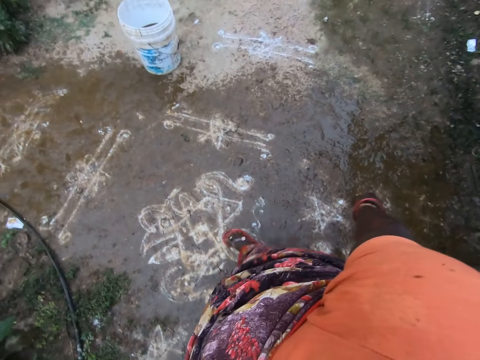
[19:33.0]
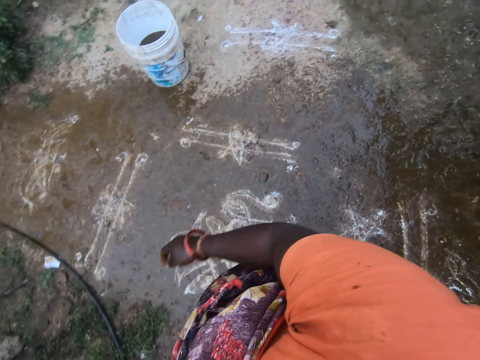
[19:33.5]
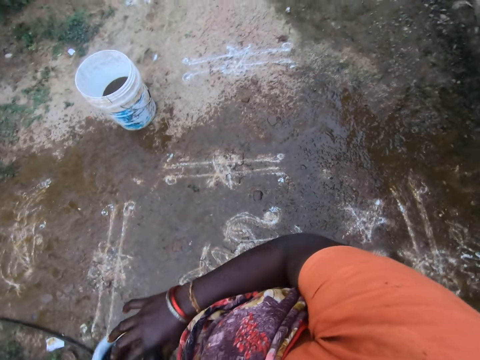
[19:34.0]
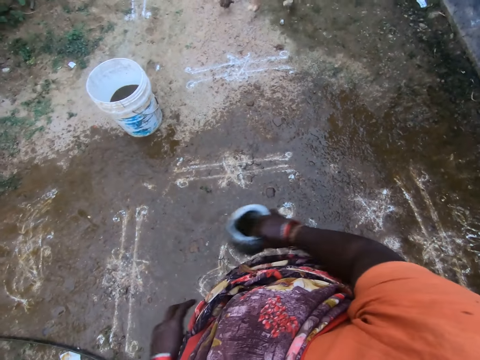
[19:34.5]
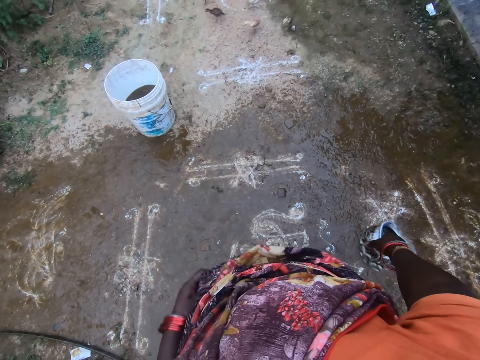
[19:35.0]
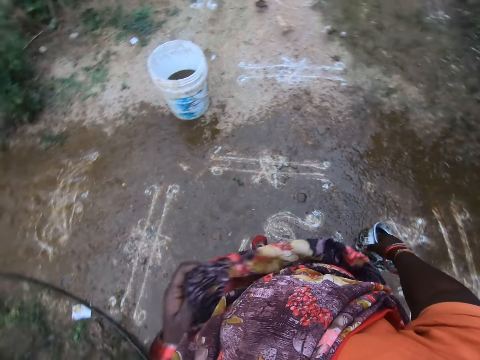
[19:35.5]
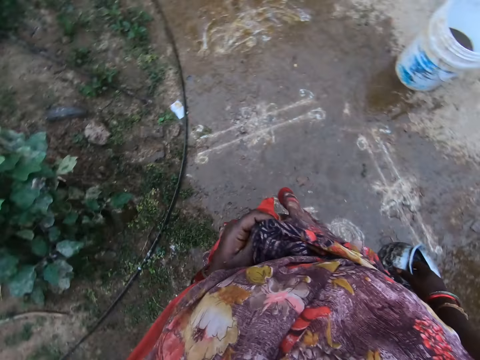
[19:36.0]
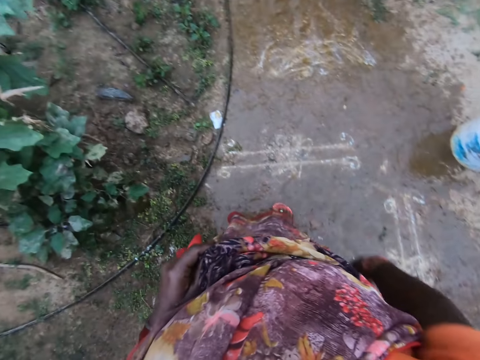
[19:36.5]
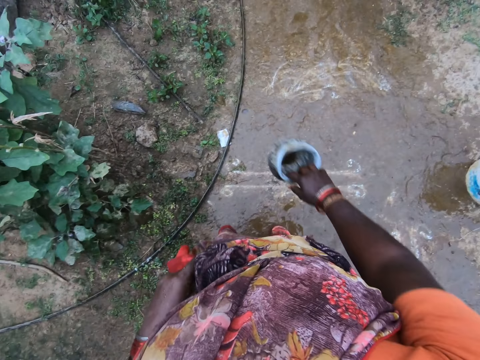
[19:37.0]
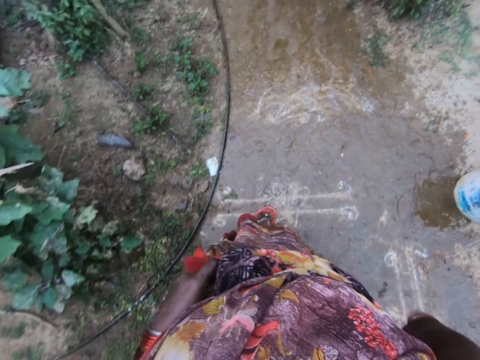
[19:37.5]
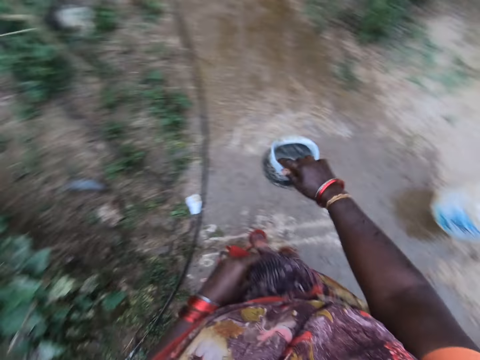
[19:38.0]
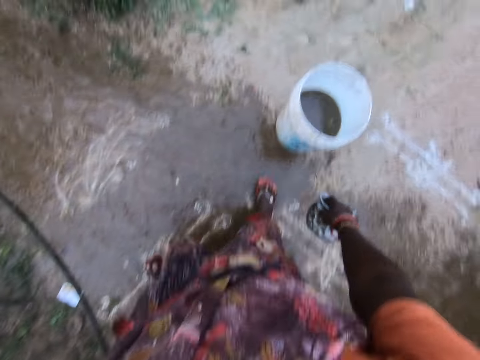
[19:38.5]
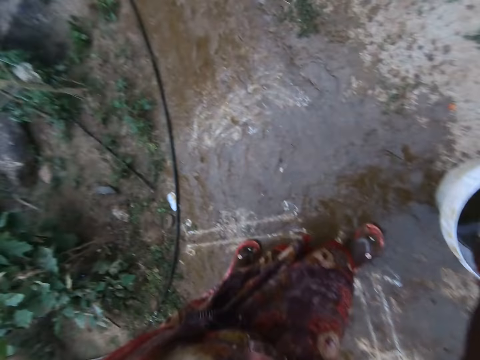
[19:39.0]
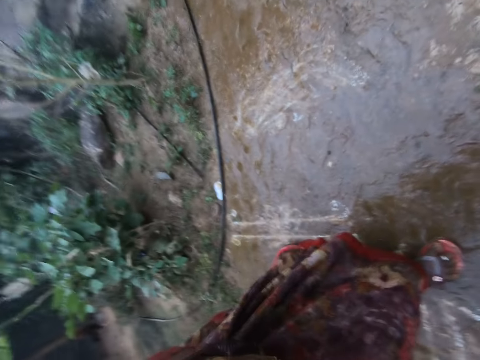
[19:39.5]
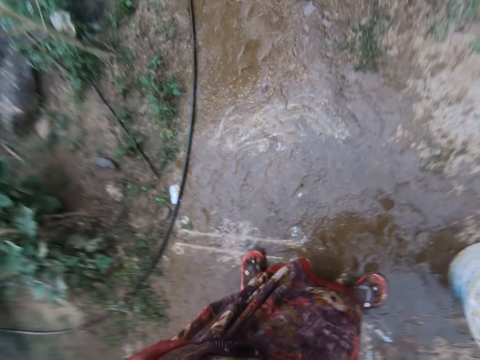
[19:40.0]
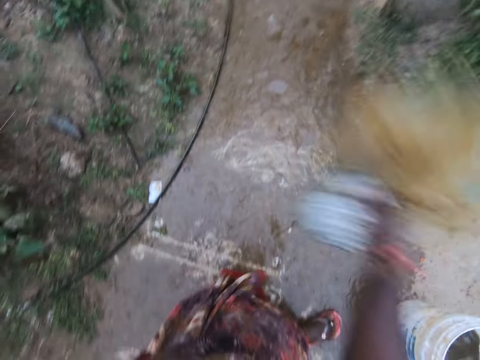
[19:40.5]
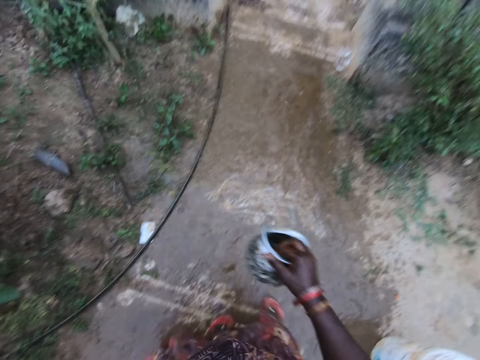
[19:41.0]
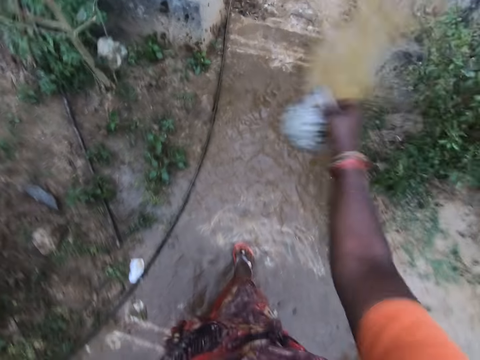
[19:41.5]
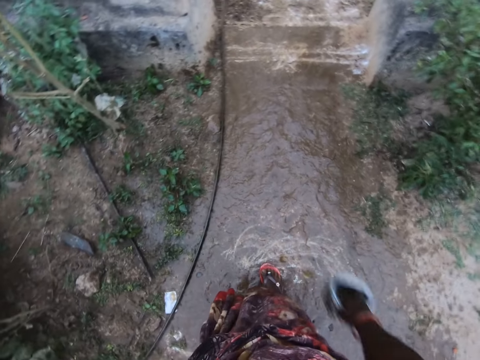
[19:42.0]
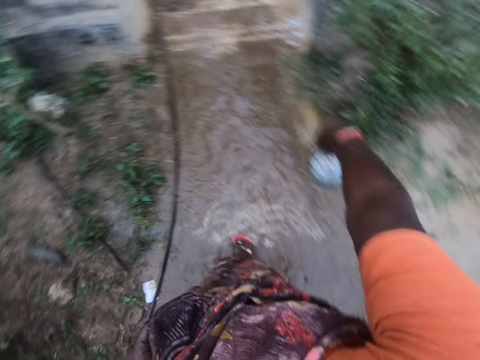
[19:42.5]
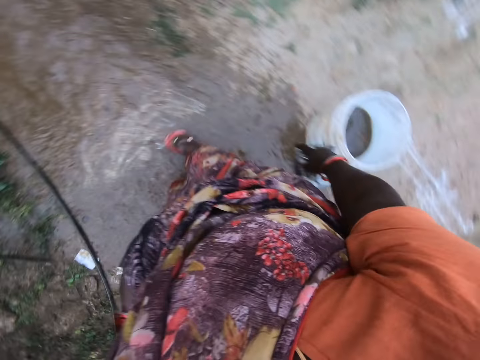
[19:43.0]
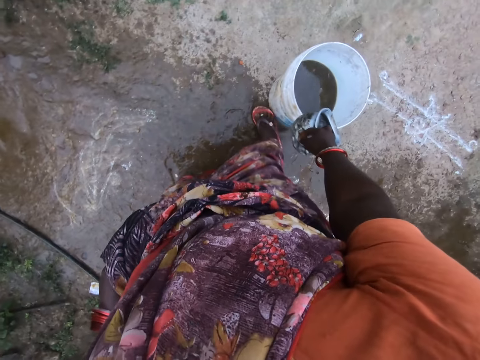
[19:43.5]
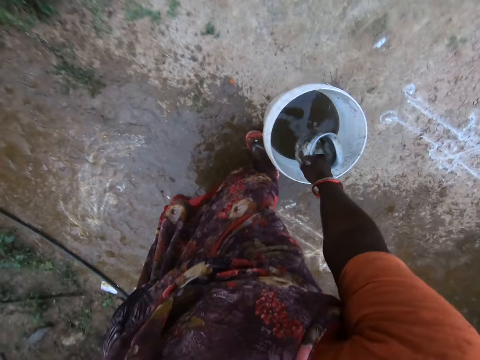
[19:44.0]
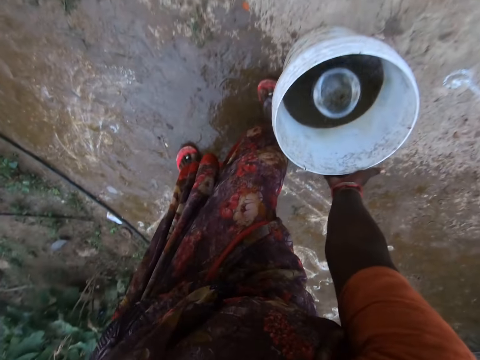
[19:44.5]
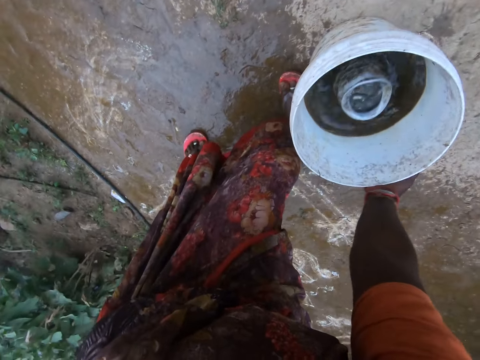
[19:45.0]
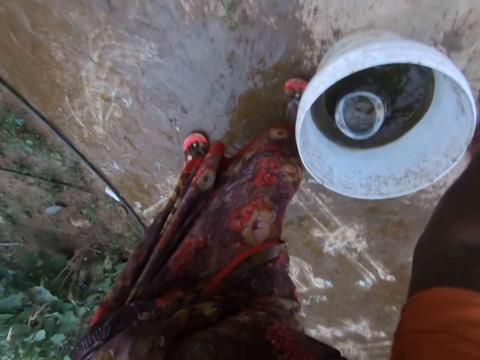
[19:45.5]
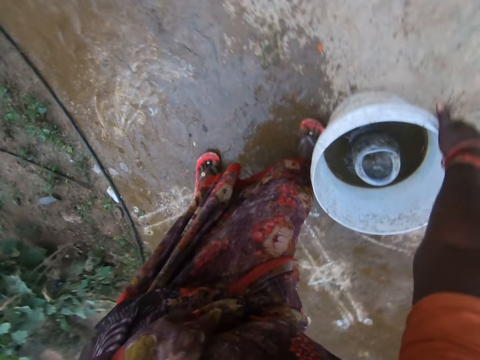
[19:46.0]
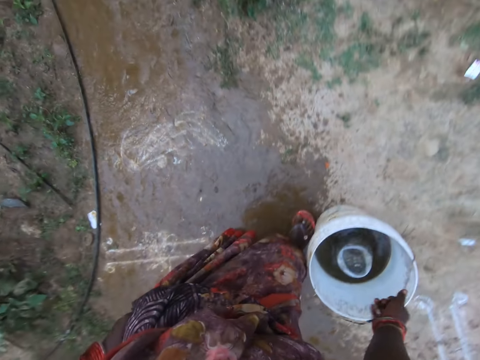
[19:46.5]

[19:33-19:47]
The camera wearer passes the bowl to her right hand. She stands for a while. She pours the liquid on the floor. She pours the liquid on the floor again. She scoops out some of the liquid in the bucket with the bowl. She pours the liquid on the floor. She drops the bowl in the bucket. She picks up the bucket from the floor with her right hand.

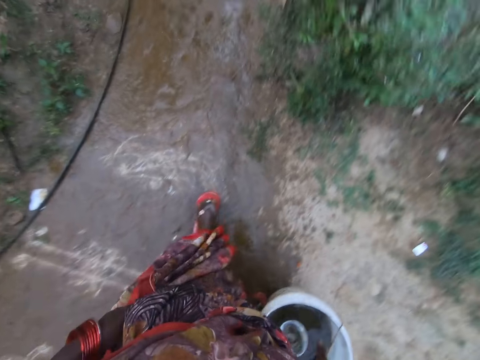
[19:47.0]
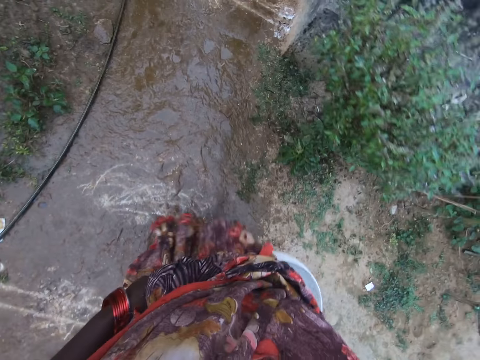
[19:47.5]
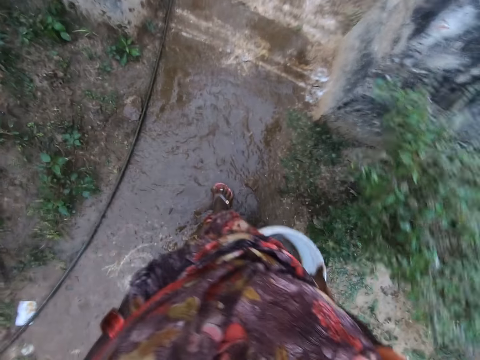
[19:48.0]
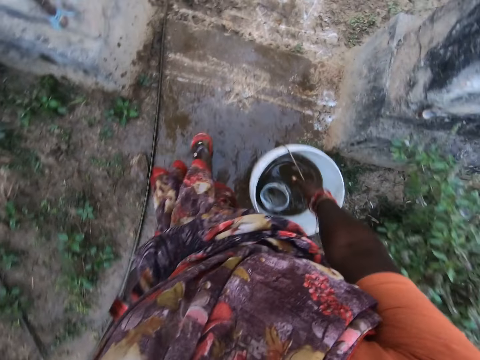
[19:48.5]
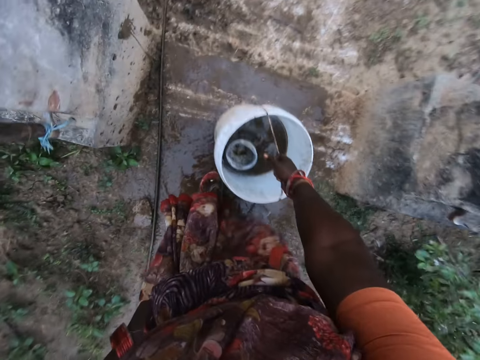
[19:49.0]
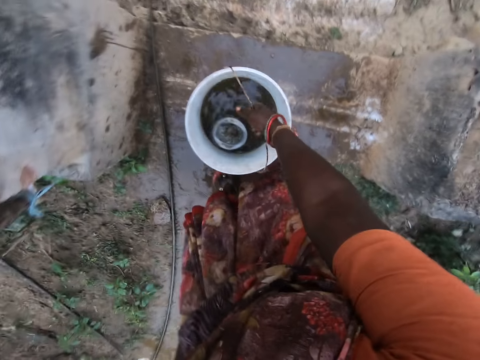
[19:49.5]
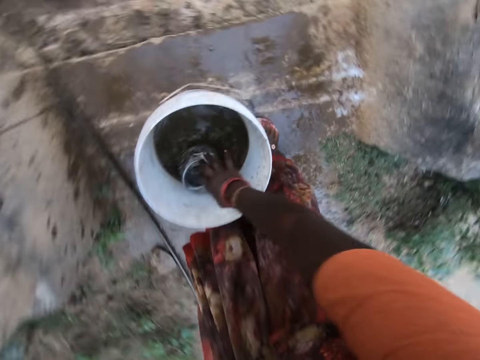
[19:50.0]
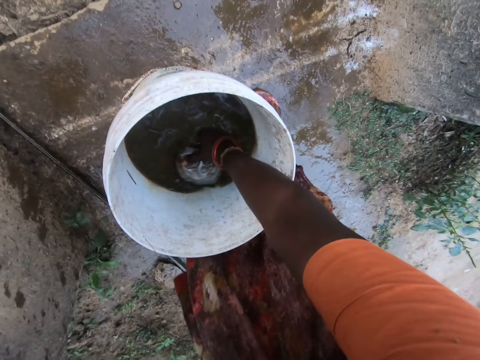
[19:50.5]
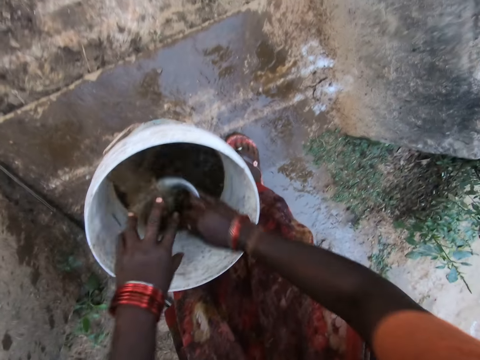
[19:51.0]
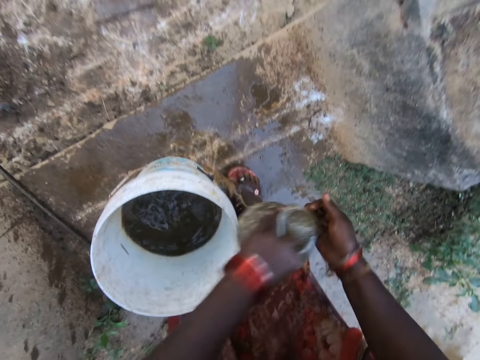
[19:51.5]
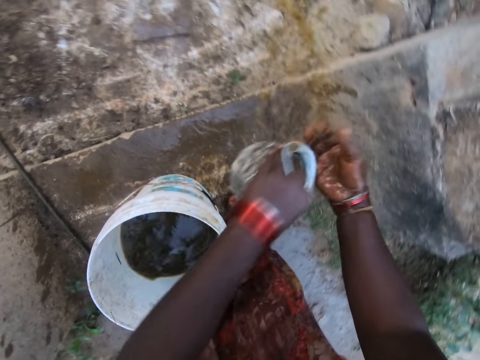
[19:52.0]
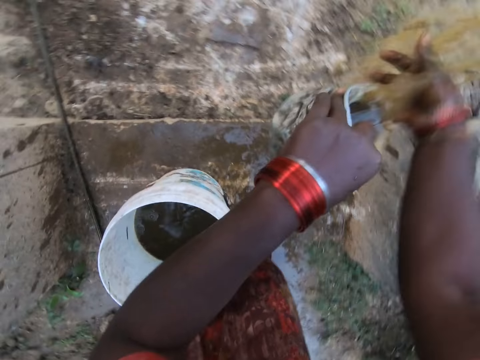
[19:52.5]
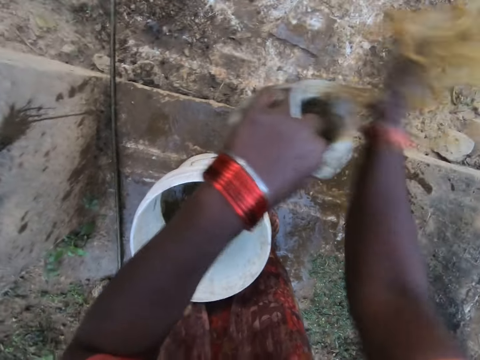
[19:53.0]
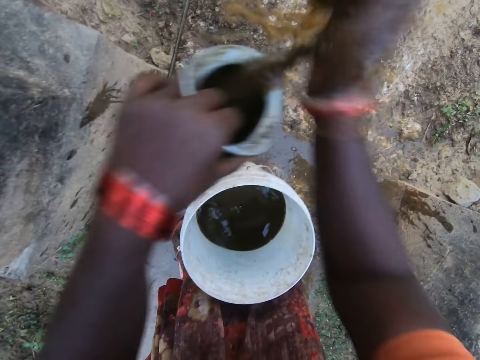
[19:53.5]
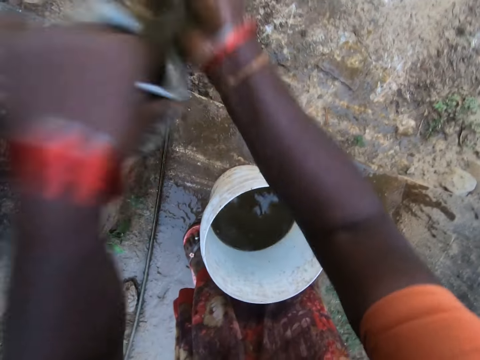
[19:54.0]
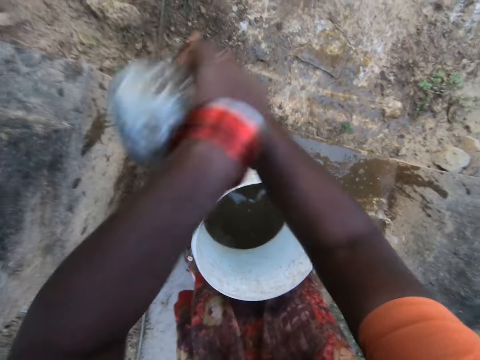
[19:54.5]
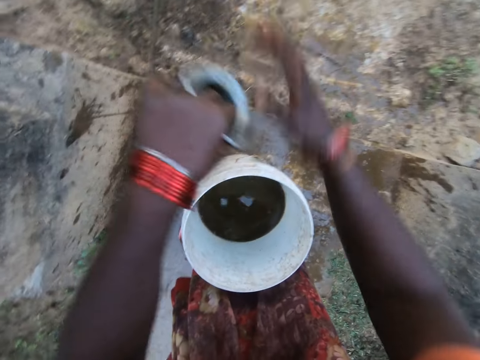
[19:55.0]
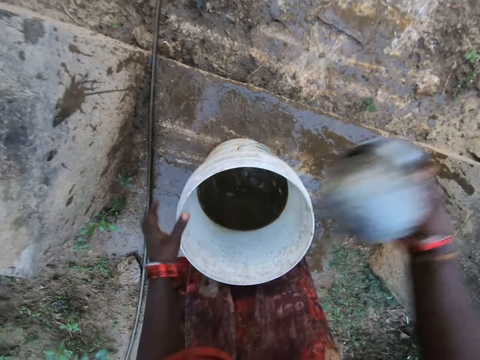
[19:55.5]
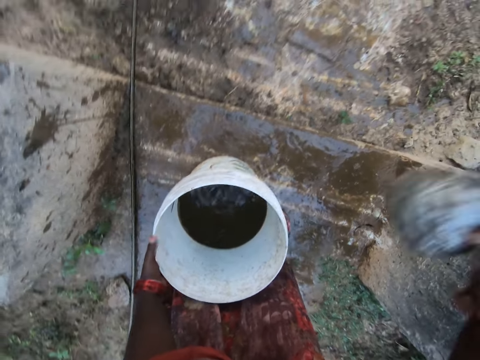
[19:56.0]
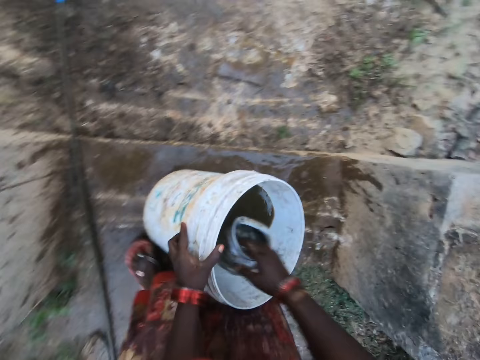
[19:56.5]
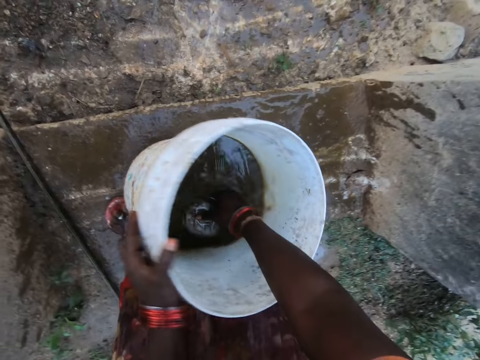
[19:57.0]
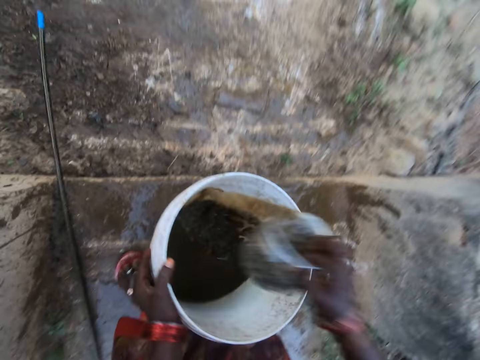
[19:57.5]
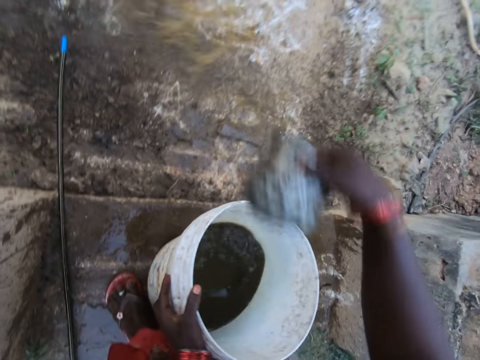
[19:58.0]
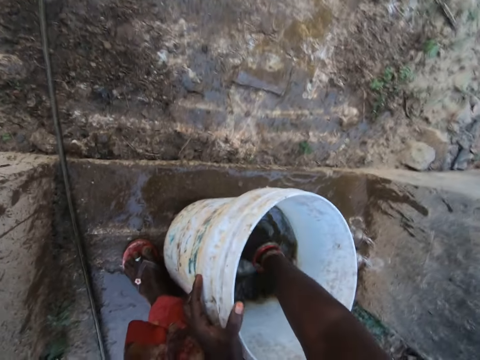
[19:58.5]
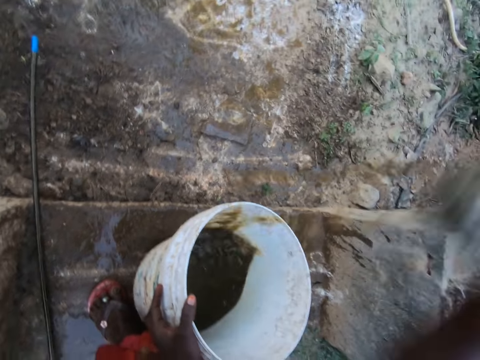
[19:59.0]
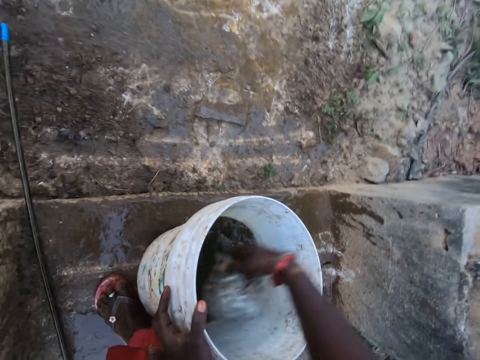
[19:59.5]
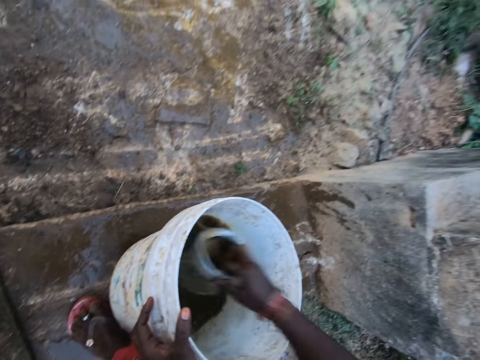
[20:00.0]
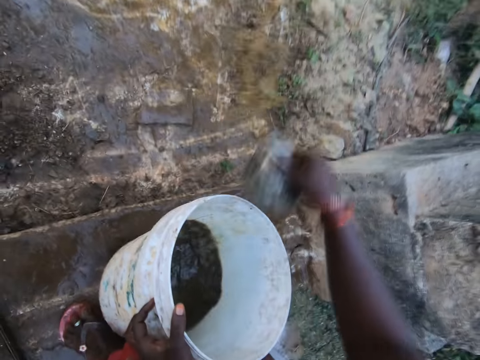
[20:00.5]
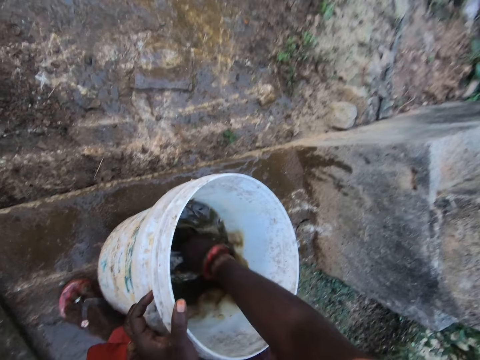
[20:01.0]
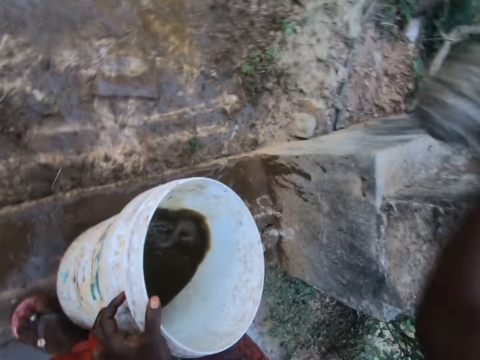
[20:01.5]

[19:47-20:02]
The camera wearer walks a bit. She carries away the bucket. She drops the bucket on the floor. She picks up the bowl from the bucket with her right hand. She scoops out some of the liquid in the bucket with the bowl. She passes the bowl to her left hand. She sprinkles the liquid on the floor. She passes the bowl to her right hand. She pours the liquid on the floor. She bends the bucket with her right hand. She scoops out some of the liquid in the bucket with the bowl. She pours the liquid on the floor. She scoops out some of the liquid in the bucket with the bowl. She pours the liquid on the floor. She scoops out some of the liquid in the bucket with the bowl. She pours the liquid on the floor. She scoops out some of the liquid in the bucket with the bowl.
